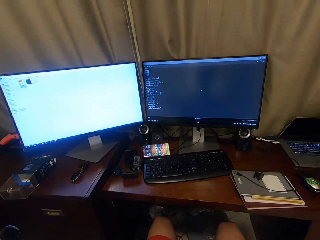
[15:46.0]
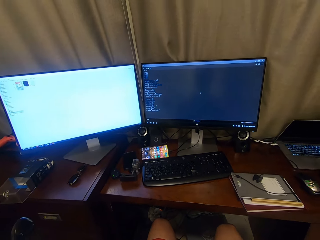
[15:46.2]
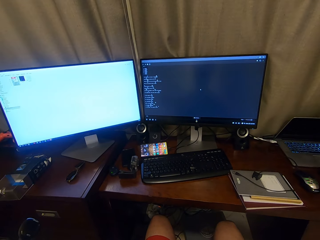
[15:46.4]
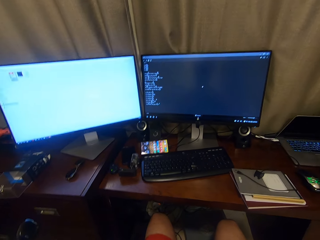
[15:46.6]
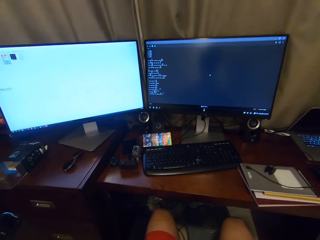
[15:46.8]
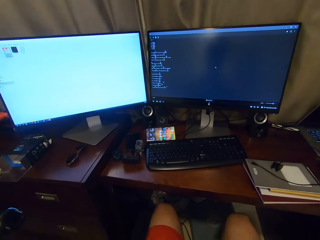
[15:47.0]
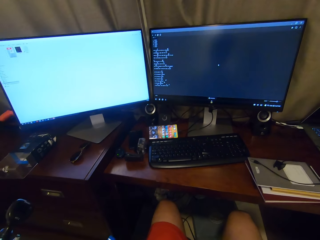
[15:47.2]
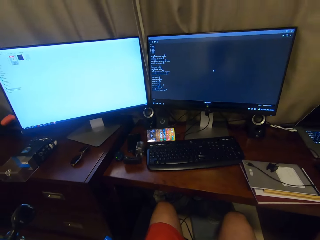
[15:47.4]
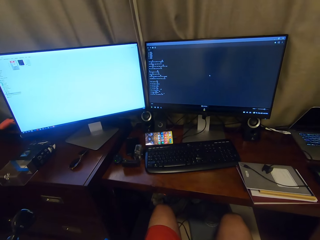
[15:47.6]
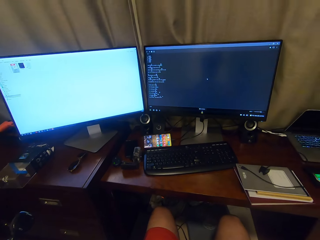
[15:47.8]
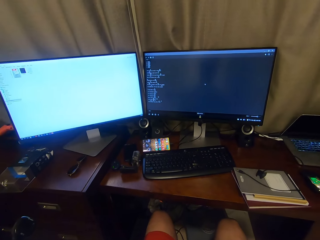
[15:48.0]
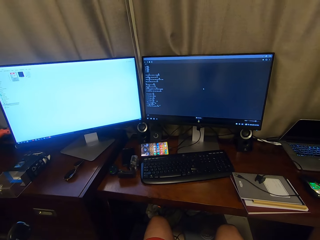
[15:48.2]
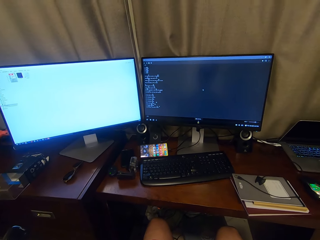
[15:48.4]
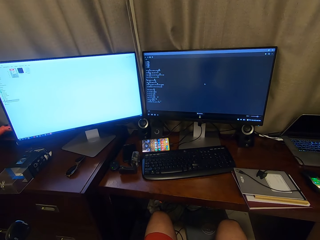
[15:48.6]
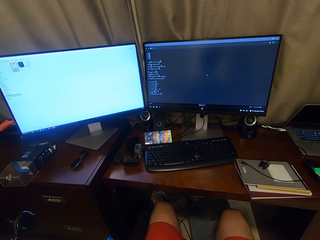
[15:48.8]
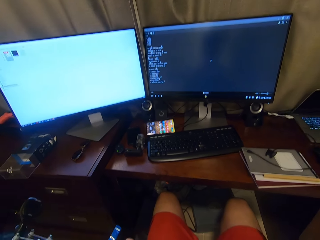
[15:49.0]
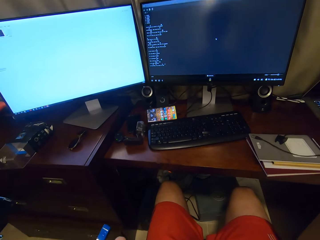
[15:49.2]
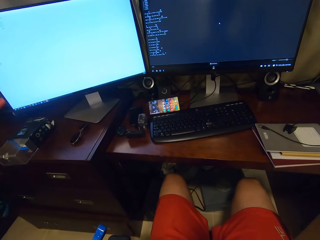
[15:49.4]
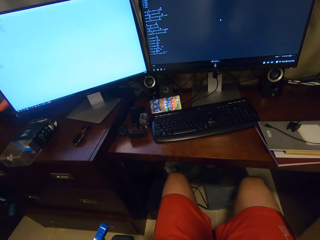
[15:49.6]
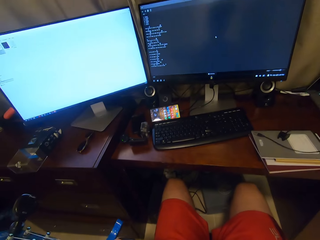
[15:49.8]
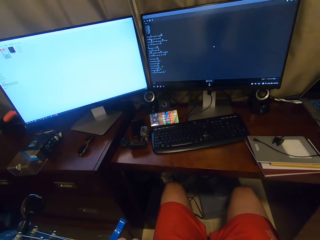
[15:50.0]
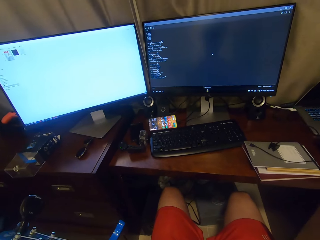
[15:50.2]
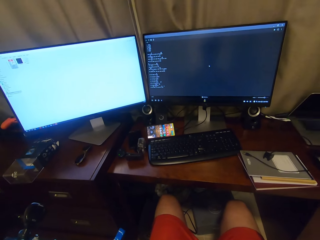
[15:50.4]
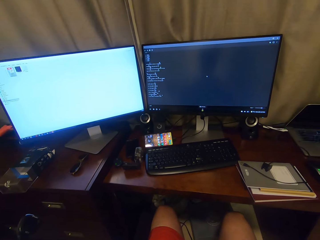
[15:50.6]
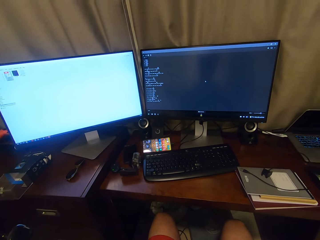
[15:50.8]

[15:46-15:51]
The camera wearer plays guitar.

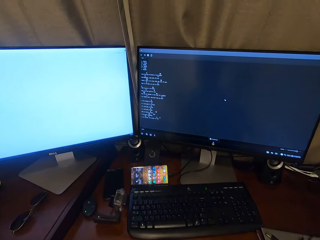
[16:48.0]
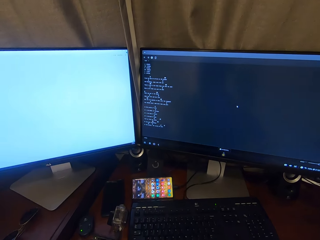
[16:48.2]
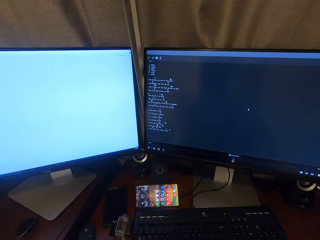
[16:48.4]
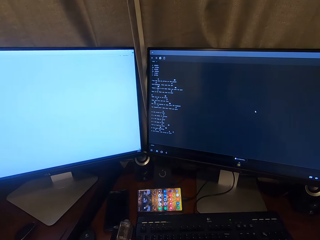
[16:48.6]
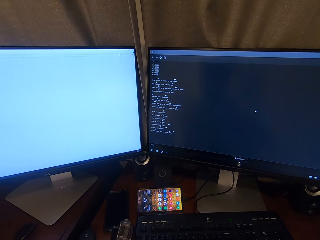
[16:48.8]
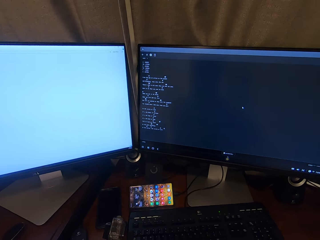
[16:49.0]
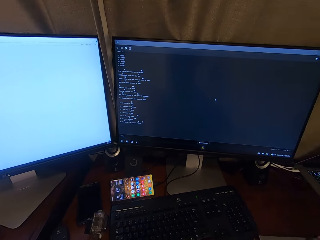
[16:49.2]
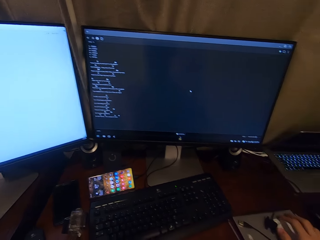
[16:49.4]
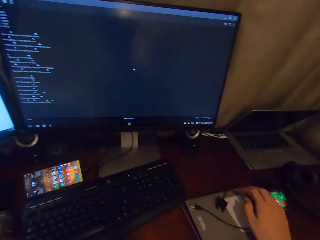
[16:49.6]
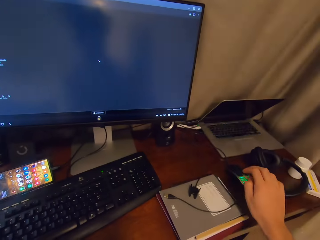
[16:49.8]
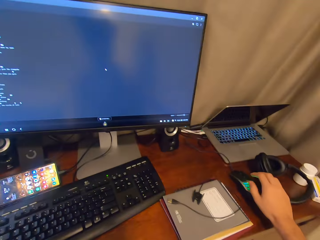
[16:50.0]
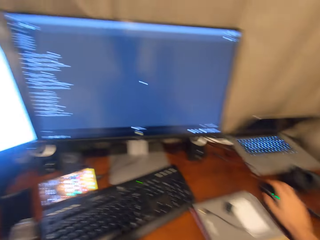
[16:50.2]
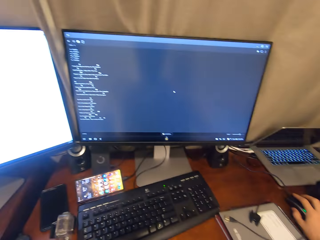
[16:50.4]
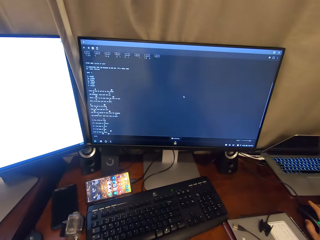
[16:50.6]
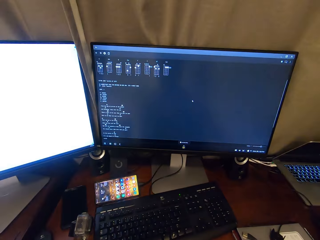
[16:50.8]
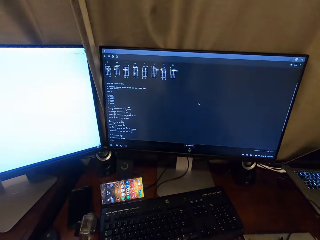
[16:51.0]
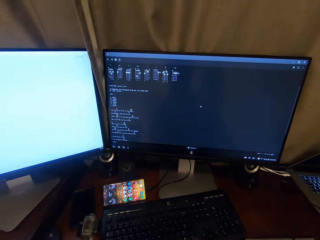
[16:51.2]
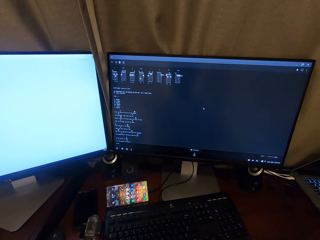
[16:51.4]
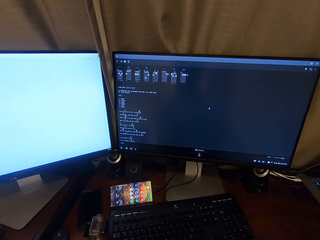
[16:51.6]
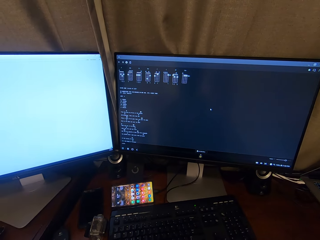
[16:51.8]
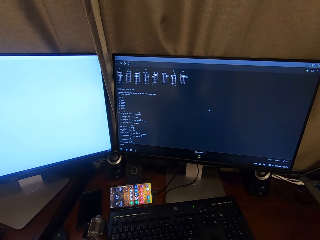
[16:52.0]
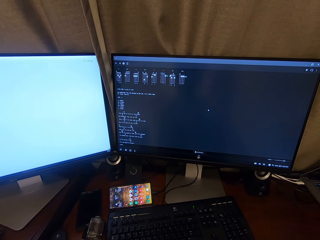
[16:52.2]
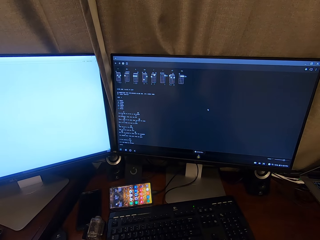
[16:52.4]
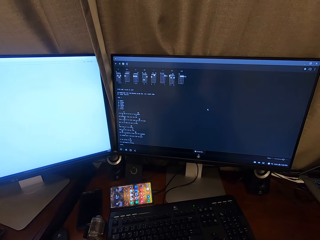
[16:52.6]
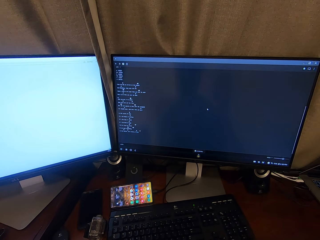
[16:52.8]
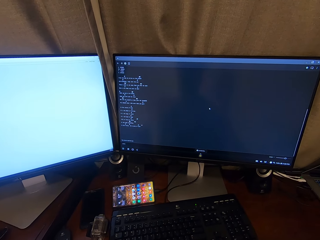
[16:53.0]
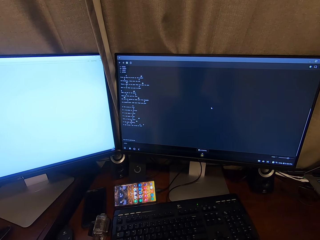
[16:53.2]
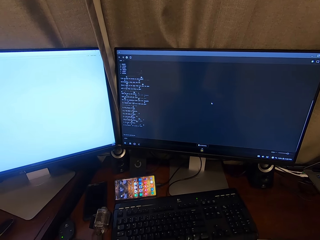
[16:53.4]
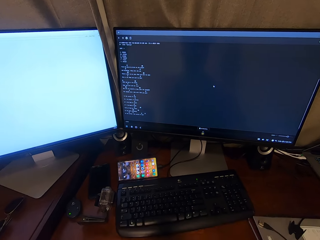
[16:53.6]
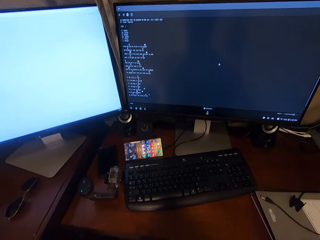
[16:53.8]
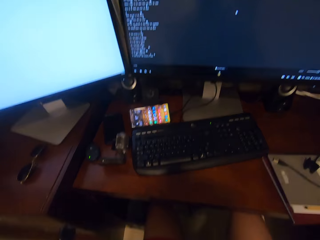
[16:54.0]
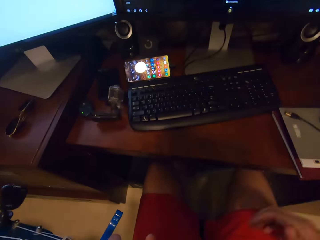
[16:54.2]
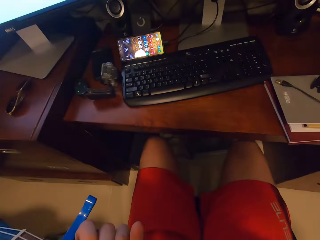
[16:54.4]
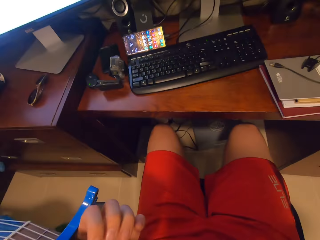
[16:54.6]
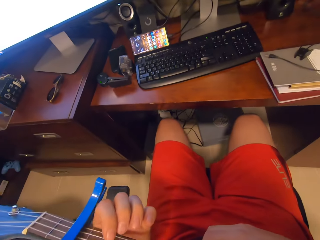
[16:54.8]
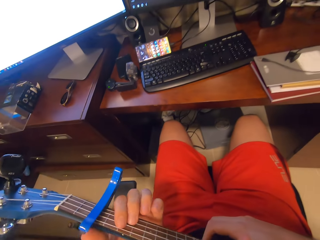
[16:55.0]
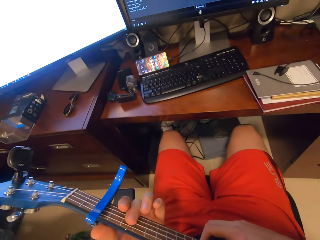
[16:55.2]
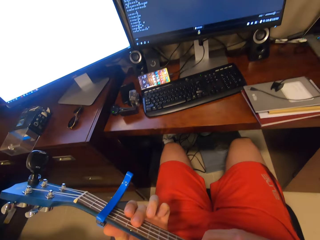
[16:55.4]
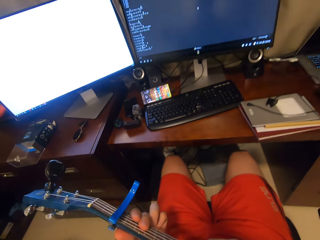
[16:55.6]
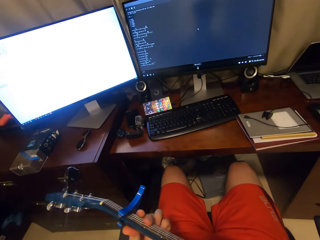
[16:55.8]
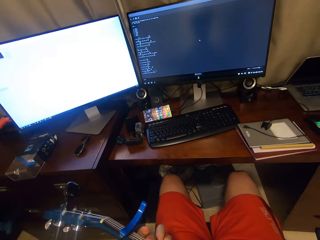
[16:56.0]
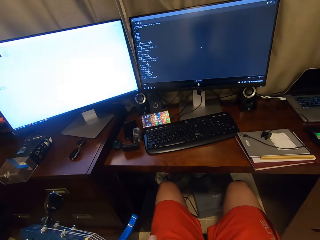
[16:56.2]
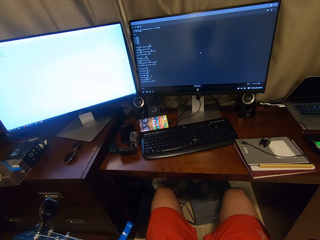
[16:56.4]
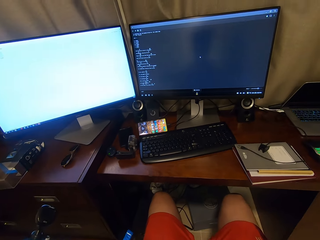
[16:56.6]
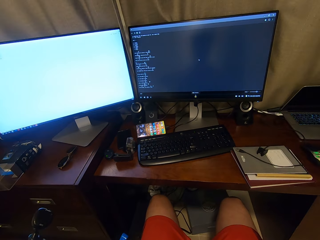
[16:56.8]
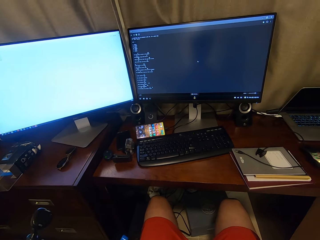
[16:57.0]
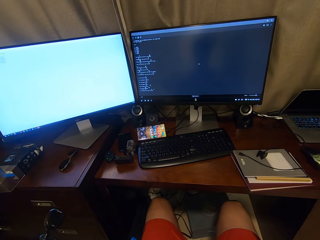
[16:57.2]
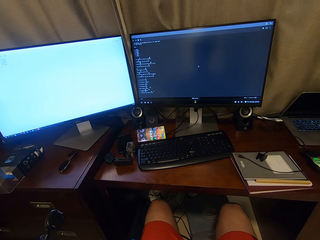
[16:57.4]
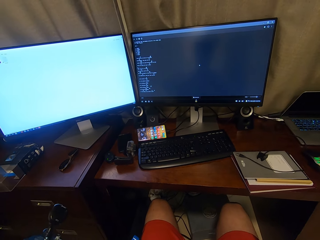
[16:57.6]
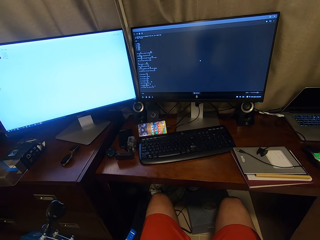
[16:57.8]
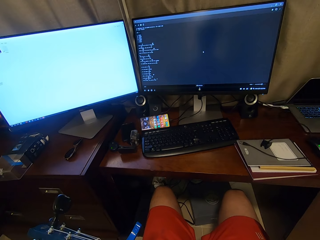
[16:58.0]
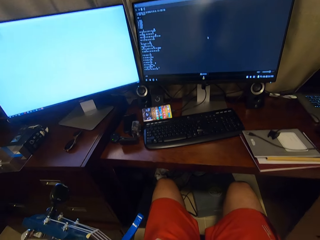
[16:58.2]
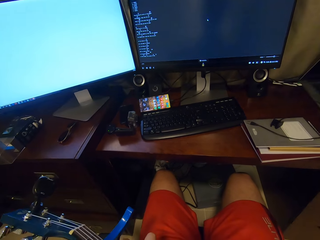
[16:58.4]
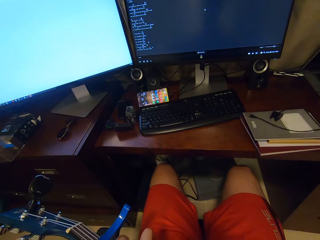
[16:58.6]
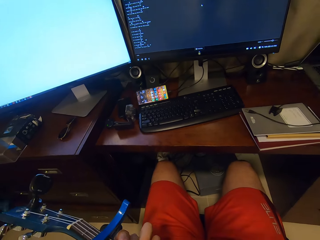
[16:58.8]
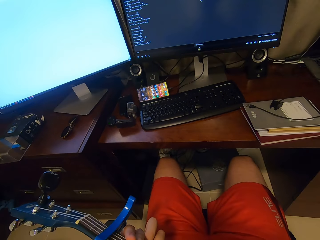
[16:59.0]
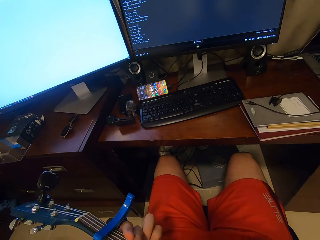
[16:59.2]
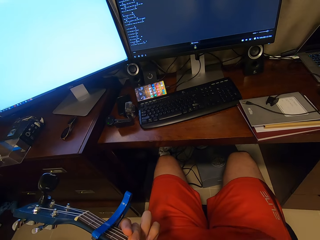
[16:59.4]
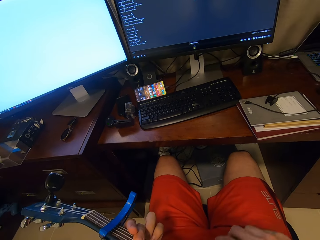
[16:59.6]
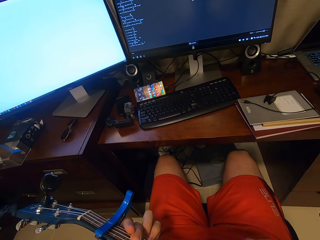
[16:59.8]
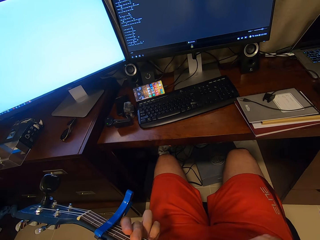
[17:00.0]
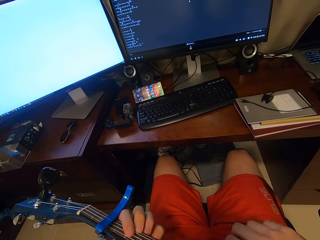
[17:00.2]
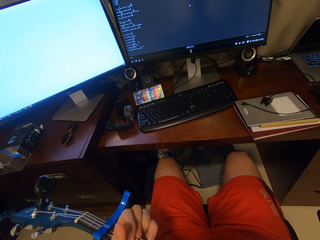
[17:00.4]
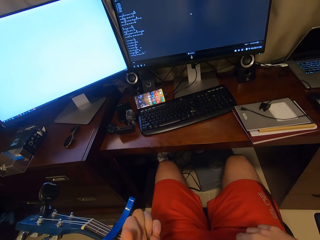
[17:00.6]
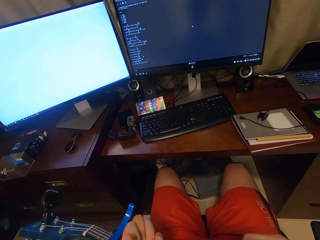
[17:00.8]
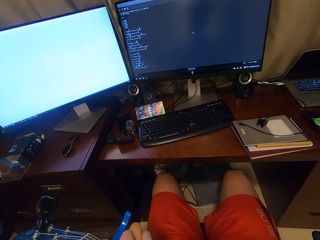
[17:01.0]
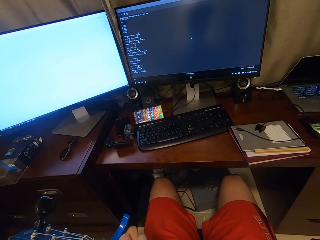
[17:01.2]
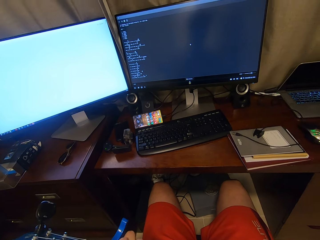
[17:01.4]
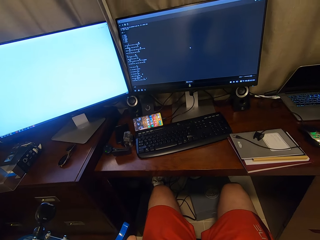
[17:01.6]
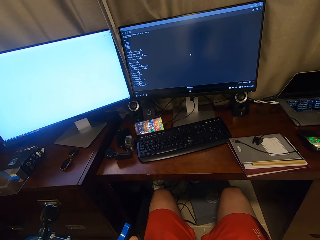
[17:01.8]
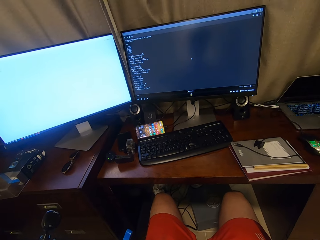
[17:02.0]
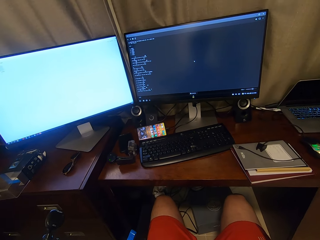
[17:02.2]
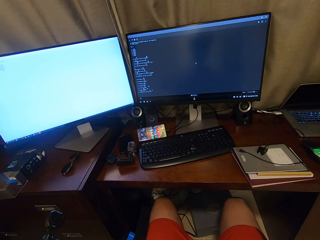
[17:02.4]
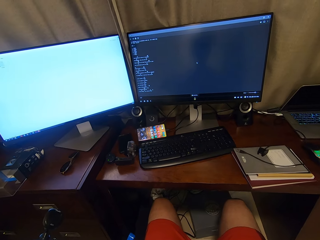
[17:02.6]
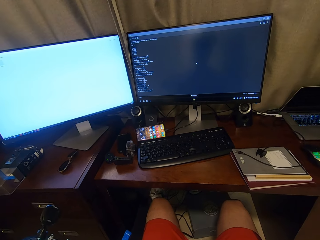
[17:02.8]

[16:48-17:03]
The camera wearer holds a mouse. They click the mouse. They play the guitar and sing.

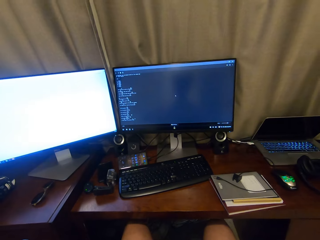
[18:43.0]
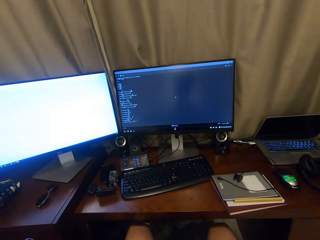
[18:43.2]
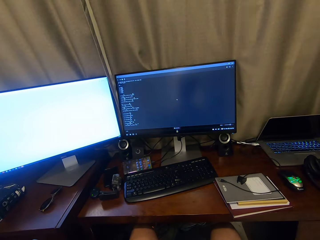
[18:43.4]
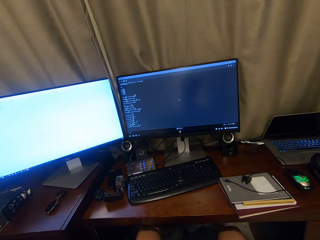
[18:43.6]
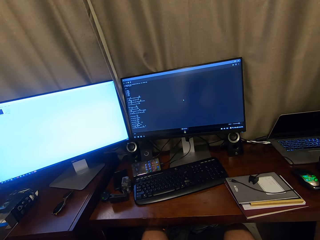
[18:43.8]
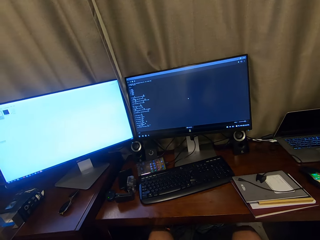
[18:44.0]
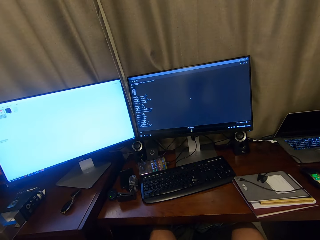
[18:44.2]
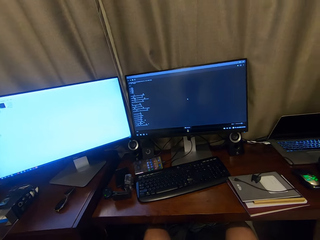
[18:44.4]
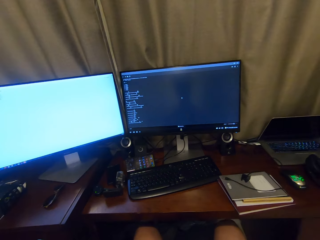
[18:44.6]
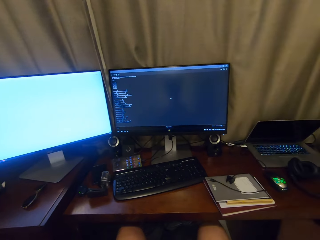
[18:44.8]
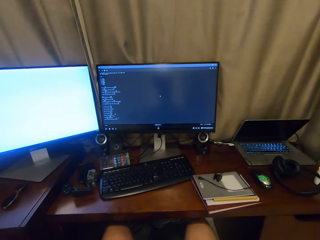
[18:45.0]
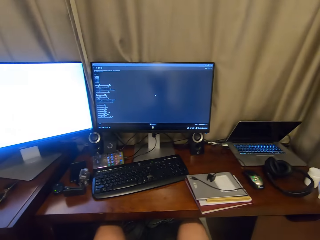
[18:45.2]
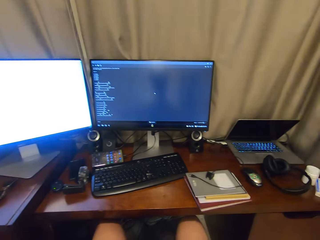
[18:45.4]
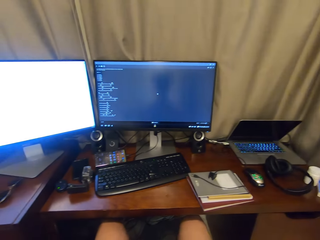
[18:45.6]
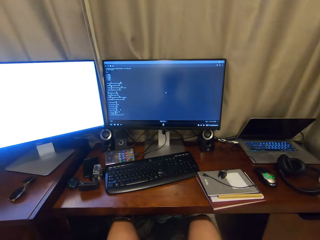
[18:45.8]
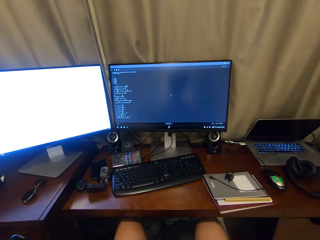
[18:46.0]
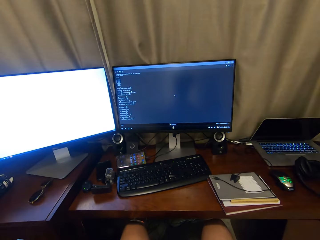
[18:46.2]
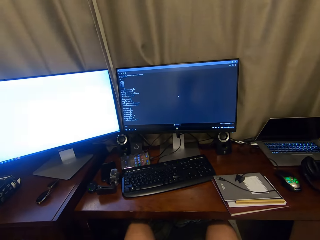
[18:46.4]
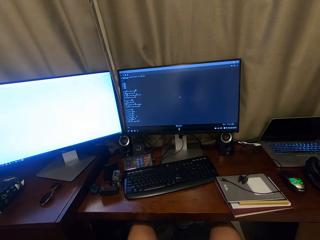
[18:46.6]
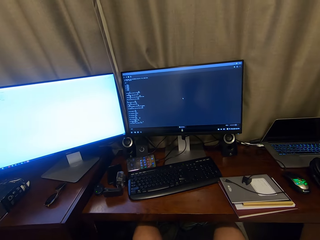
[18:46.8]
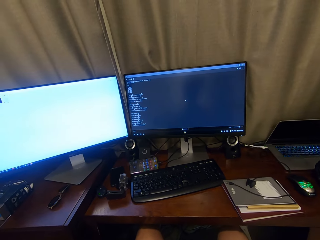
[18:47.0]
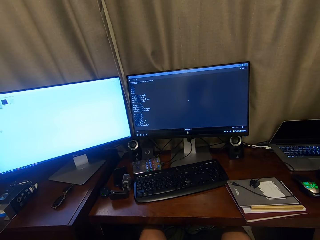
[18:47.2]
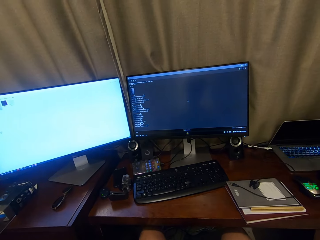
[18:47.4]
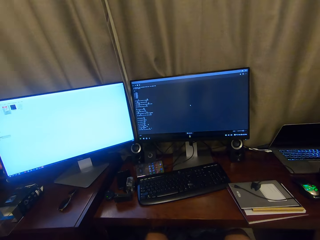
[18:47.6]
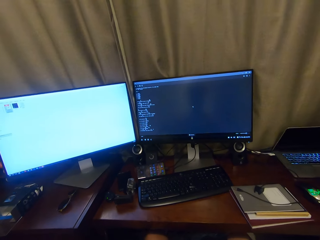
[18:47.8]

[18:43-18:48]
The camera wearer taps legs under the table. He moves his legs.
